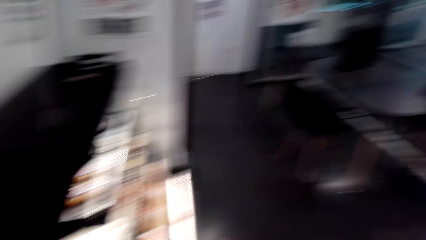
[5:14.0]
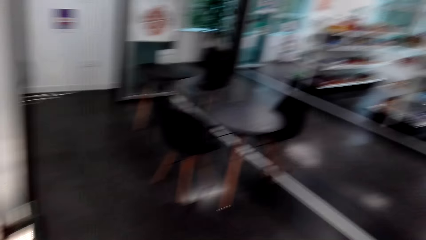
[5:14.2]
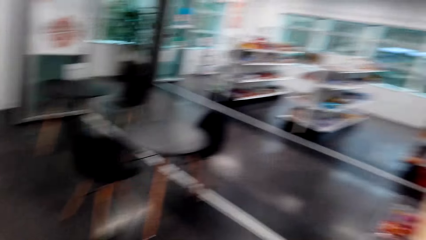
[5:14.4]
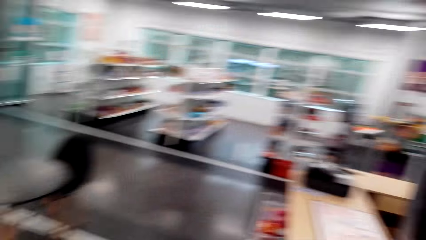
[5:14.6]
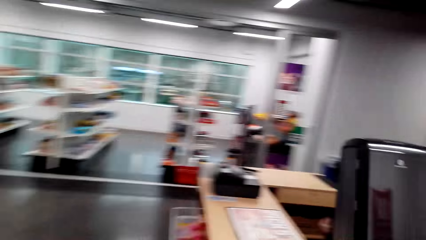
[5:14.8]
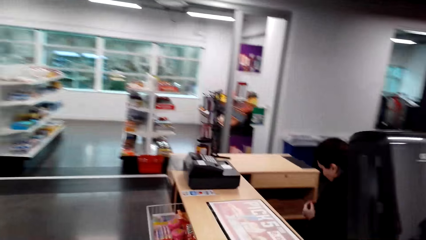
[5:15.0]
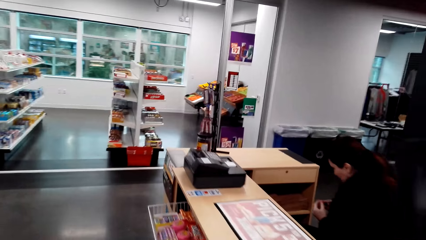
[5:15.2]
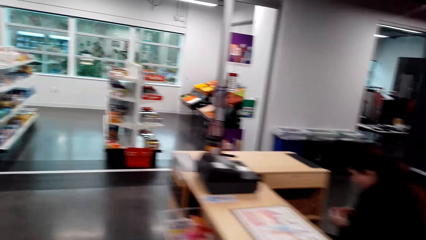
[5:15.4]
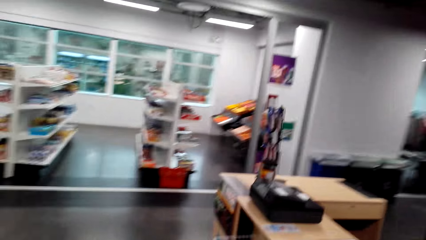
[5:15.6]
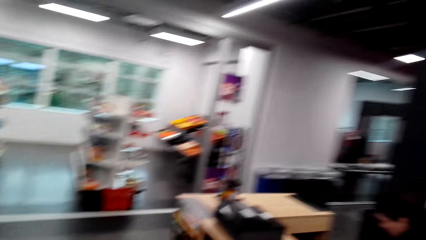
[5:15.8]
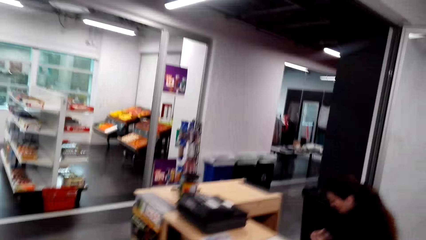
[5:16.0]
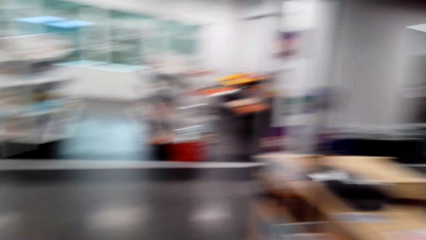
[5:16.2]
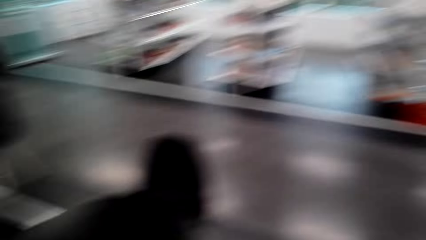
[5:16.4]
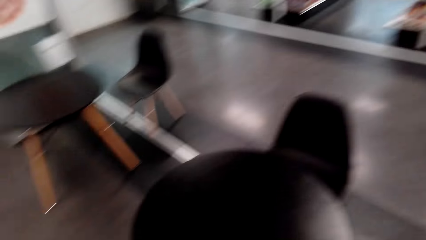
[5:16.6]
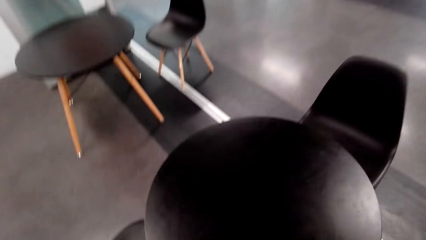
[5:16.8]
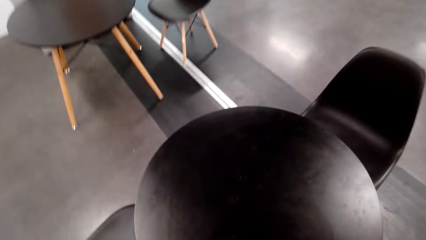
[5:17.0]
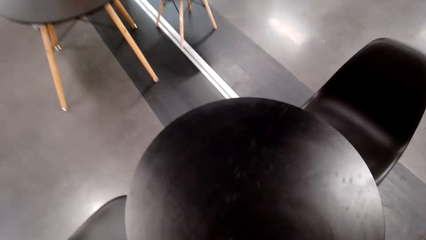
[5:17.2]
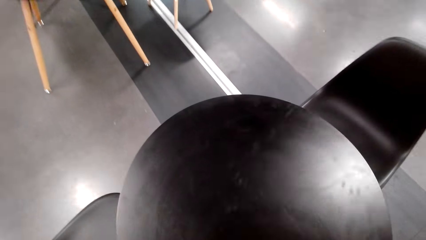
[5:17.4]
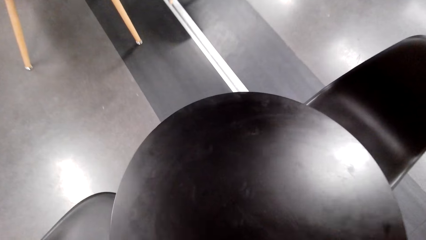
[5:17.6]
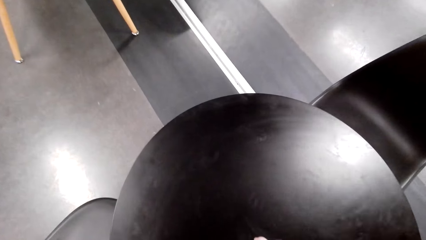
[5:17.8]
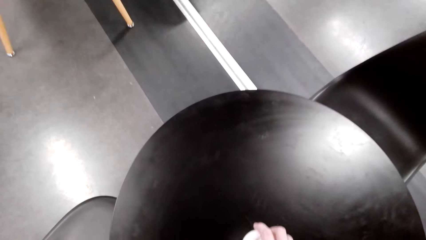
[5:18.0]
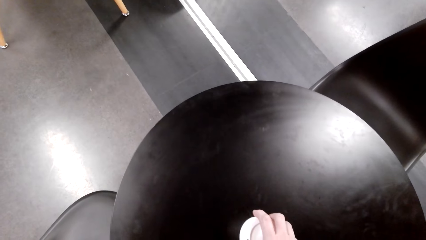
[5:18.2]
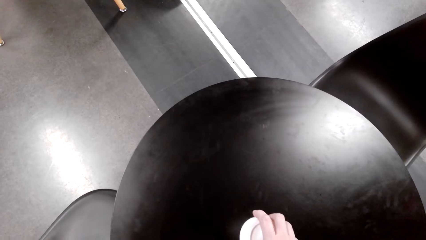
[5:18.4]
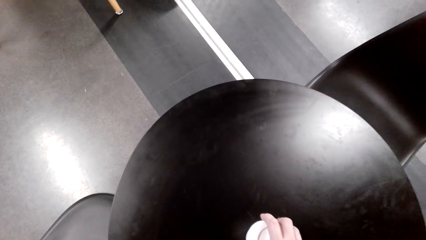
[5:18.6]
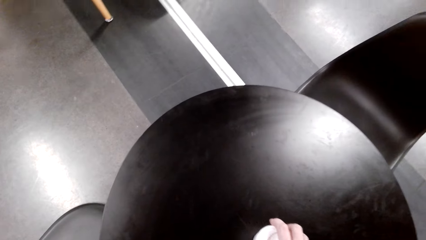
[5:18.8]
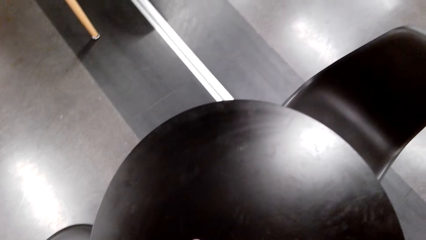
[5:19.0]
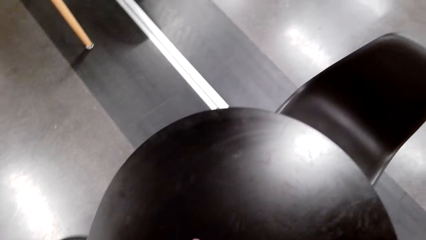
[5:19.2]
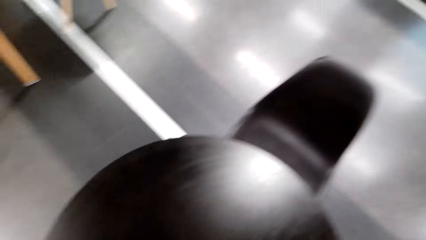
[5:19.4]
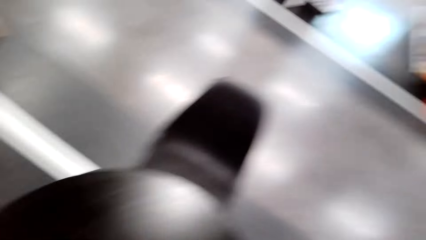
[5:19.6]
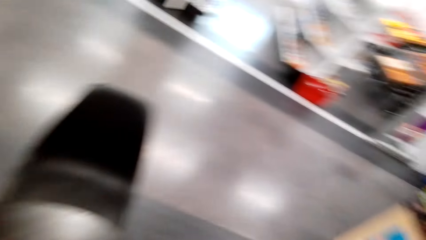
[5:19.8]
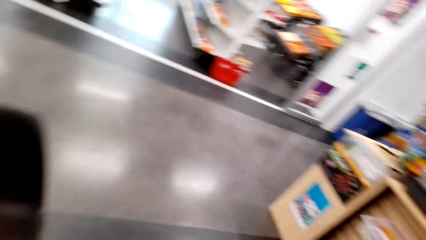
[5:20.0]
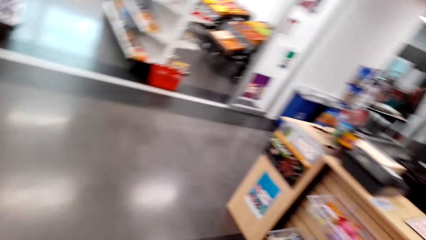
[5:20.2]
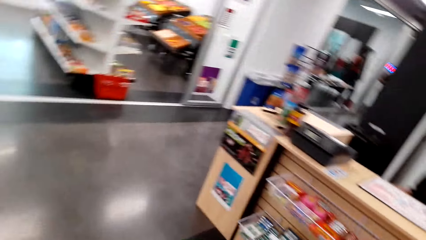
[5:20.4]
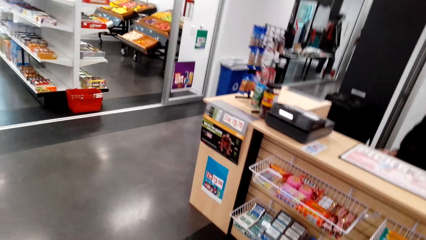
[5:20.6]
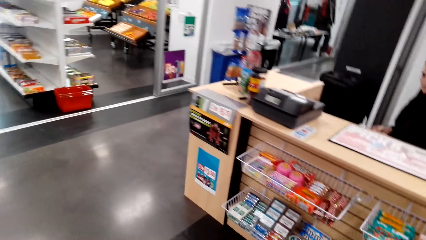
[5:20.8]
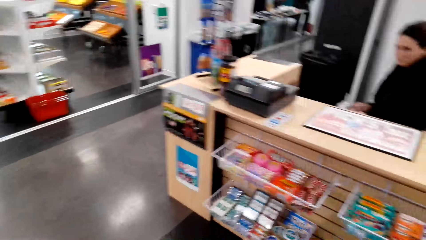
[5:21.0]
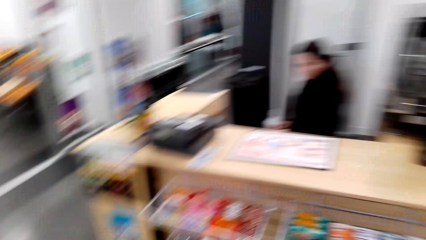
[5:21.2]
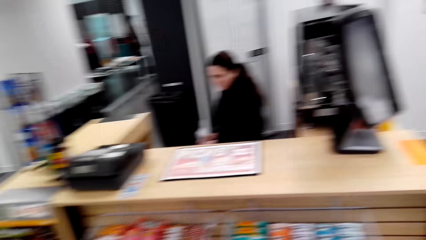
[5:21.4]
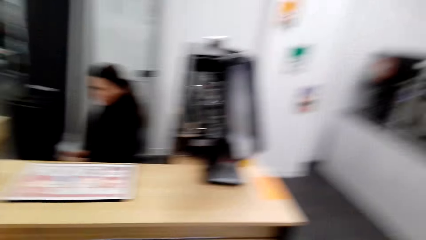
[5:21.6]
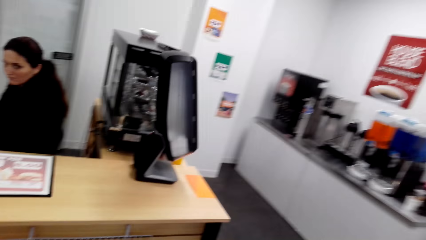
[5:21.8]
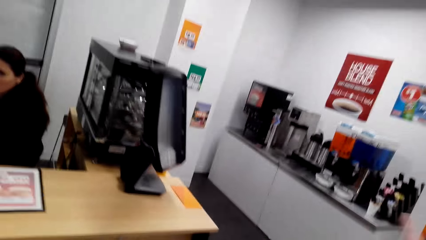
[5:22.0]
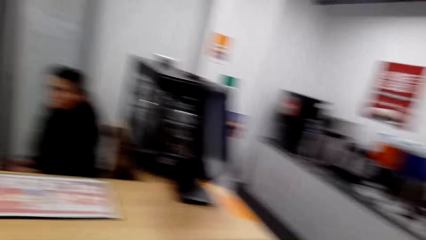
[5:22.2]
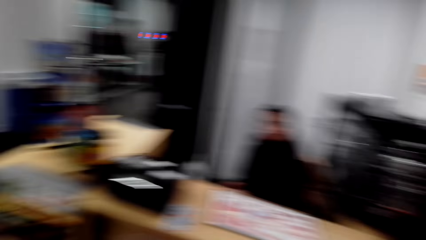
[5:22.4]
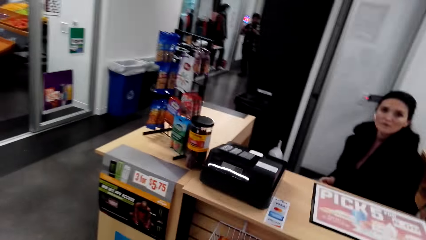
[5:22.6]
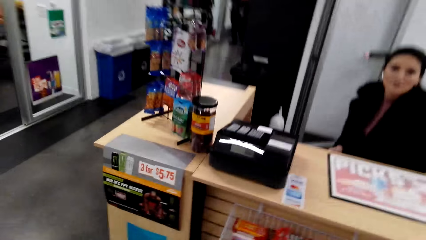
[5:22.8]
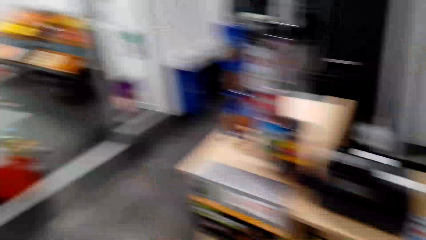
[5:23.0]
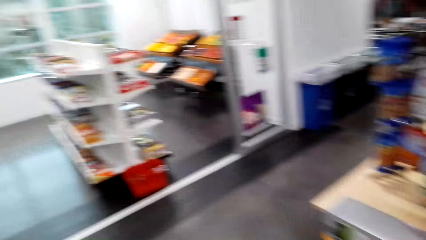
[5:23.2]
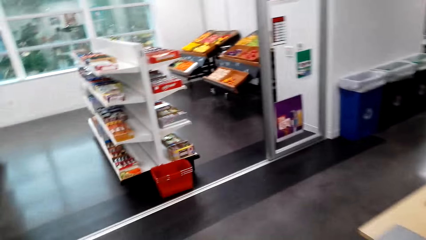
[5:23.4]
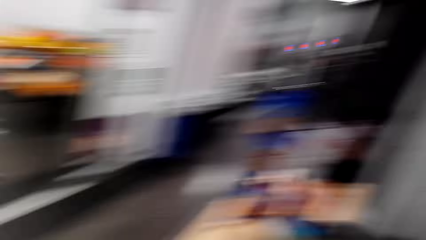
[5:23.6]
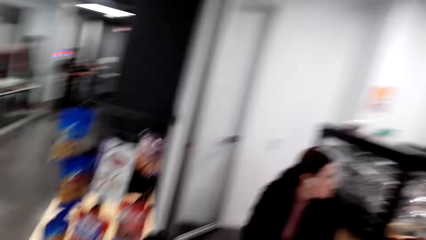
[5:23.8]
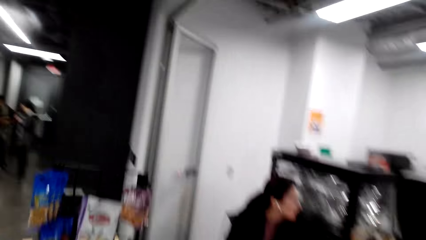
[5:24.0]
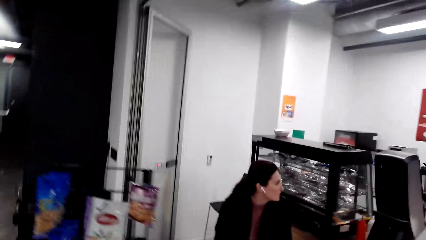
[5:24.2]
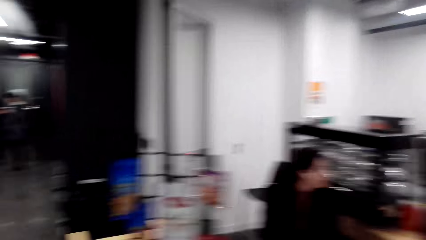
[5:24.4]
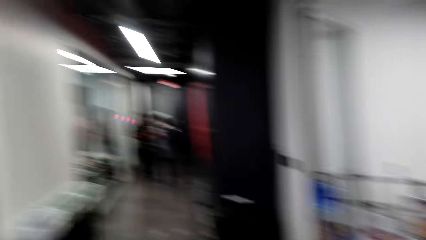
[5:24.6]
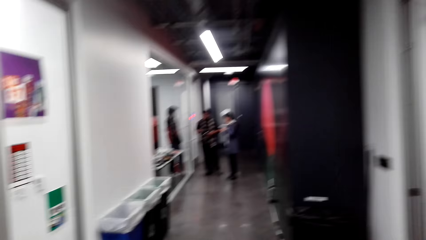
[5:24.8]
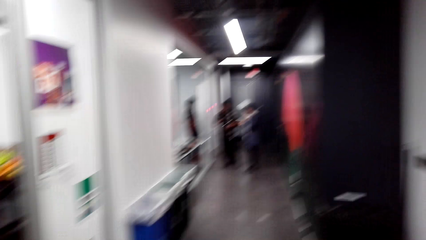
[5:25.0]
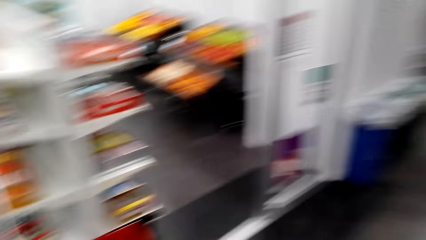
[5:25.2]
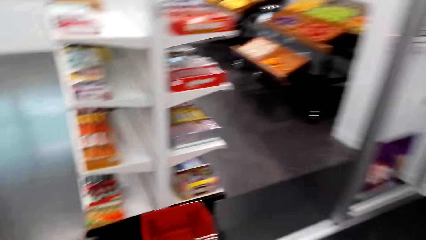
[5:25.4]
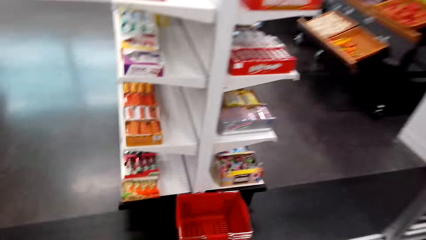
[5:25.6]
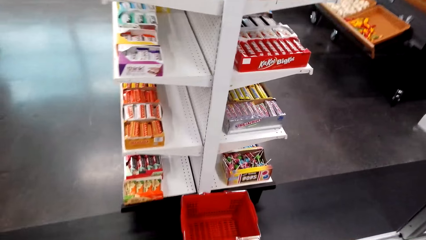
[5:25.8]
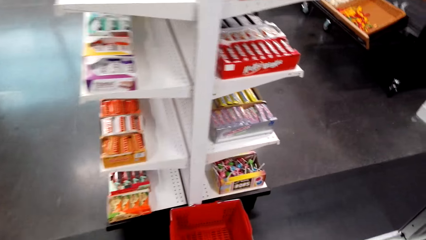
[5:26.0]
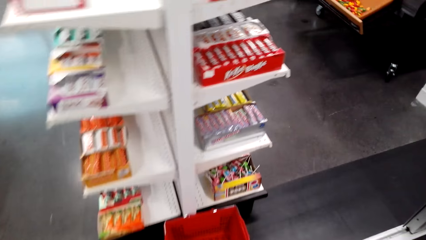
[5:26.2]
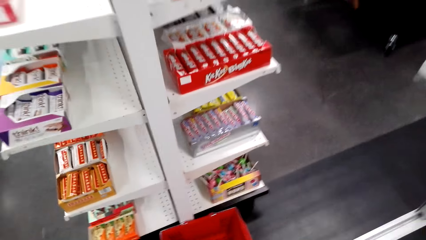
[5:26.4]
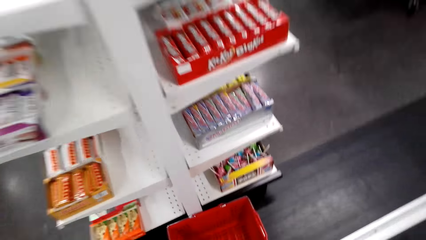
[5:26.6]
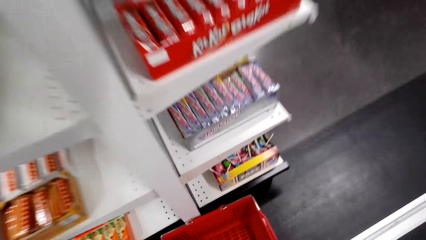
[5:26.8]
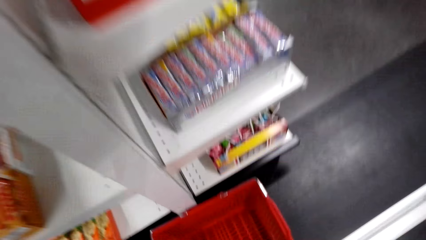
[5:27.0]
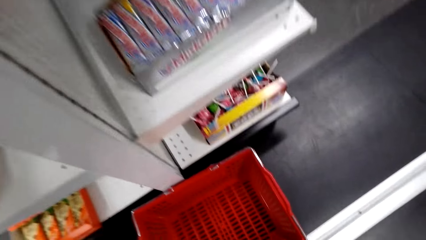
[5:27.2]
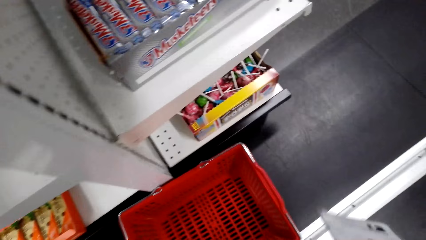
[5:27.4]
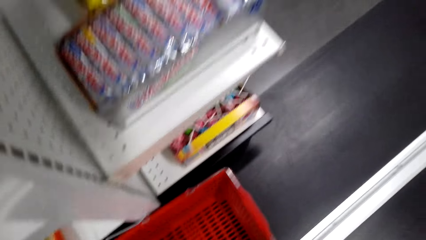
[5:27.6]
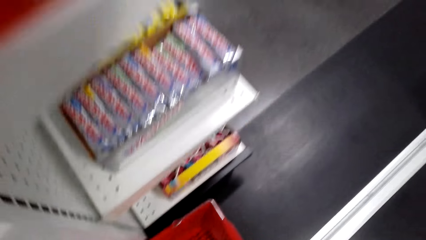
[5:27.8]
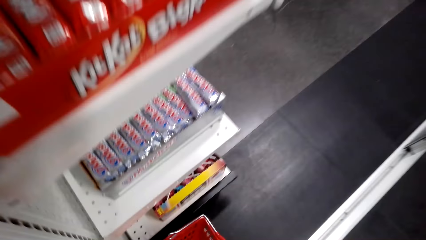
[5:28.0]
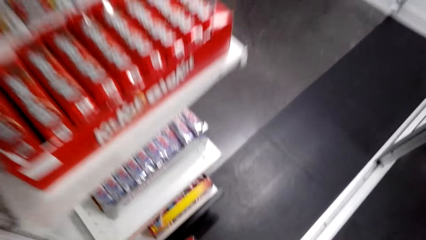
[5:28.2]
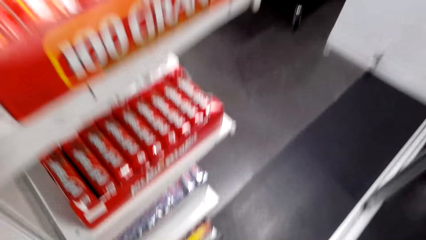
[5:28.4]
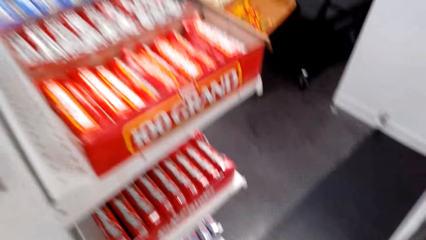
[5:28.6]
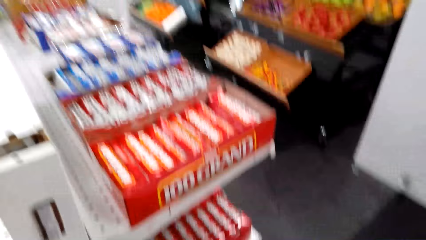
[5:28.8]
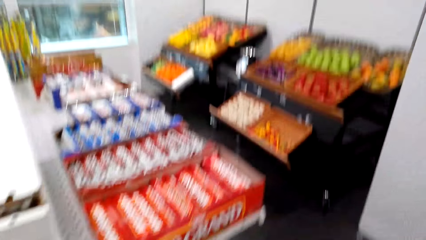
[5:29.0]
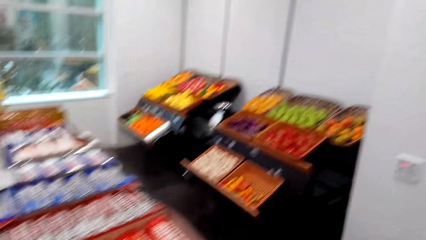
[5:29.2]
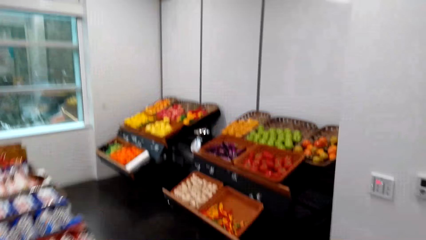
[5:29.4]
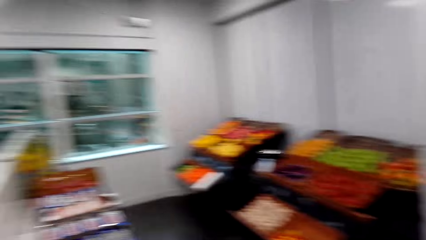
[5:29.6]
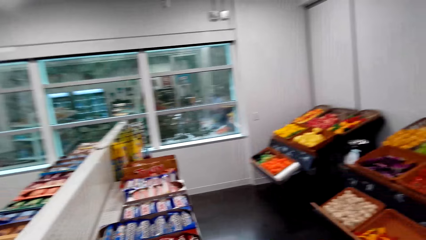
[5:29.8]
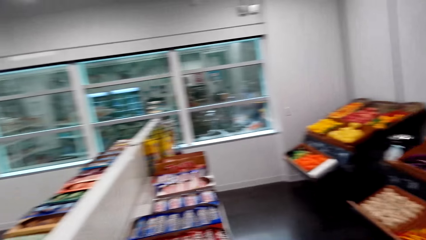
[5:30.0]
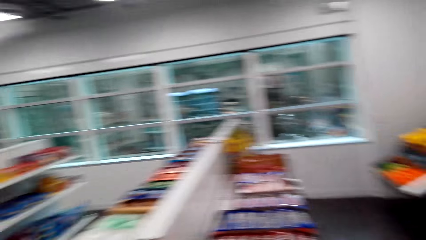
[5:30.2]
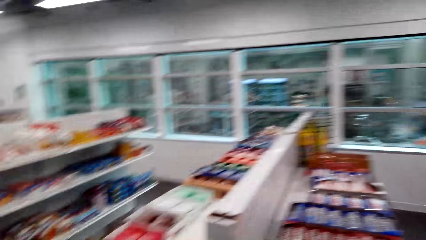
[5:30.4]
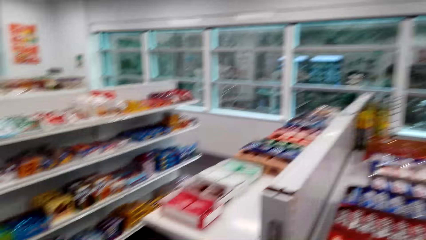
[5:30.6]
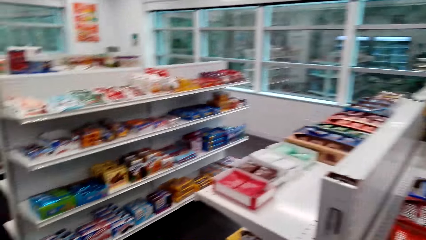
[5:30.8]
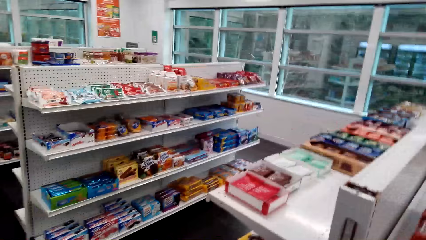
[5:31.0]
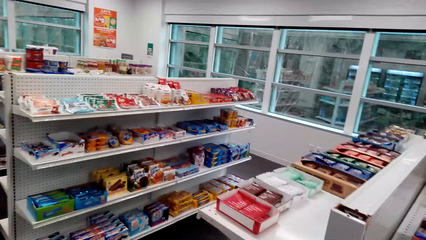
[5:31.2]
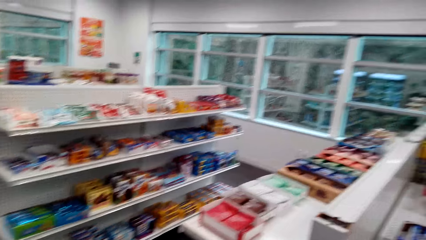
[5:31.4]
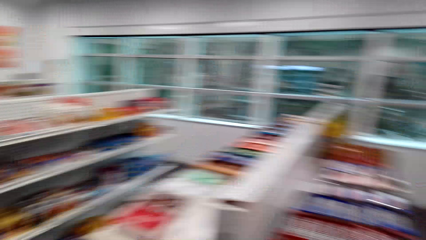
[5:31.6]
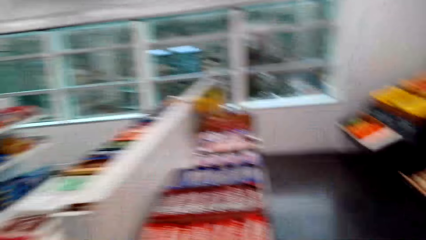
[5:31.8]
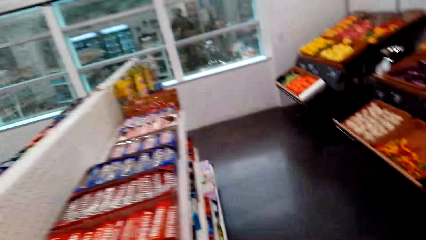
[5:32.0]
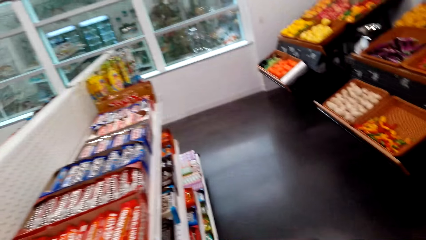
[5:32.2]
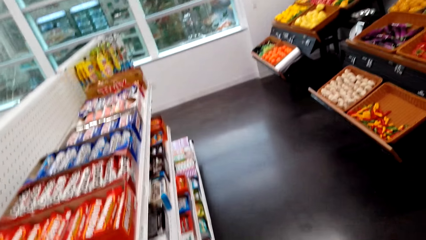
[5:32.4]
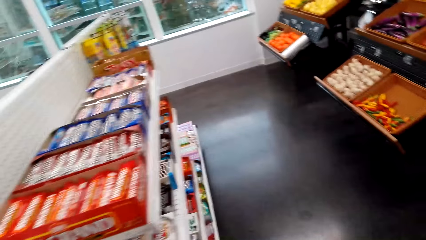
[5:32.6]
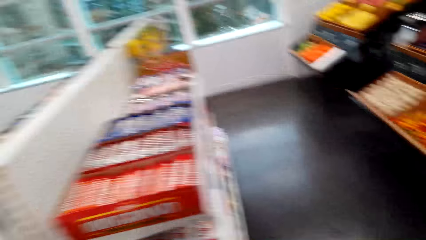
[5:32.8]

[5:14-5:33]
The camera wearer walks towards the cafeteria area. They place the plastic cup on the table. They walk towards the supermarket. They pick up a shopping basket from the floor.
